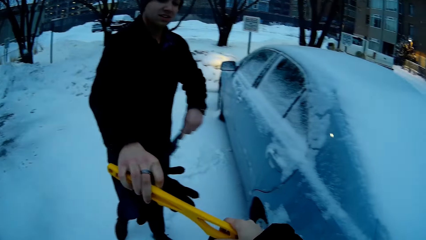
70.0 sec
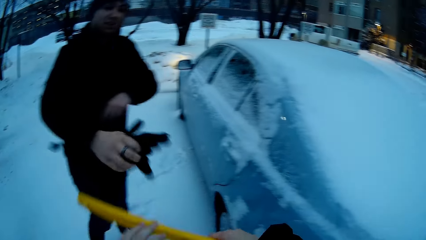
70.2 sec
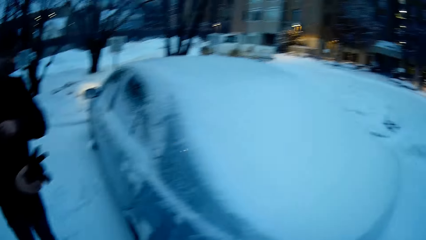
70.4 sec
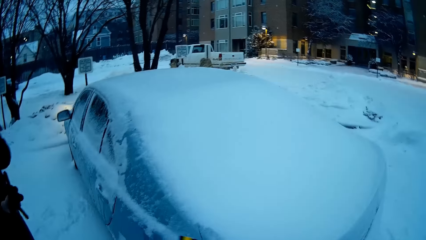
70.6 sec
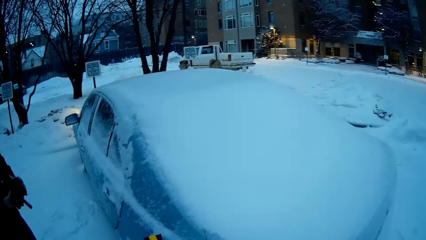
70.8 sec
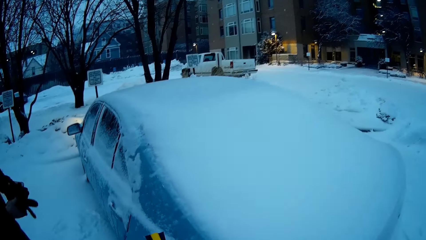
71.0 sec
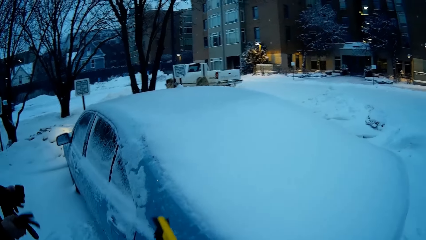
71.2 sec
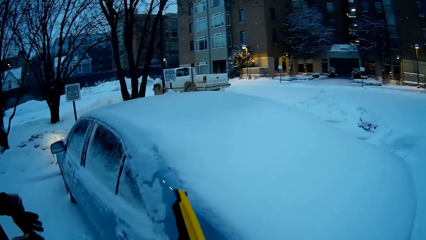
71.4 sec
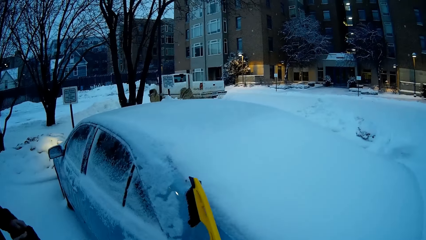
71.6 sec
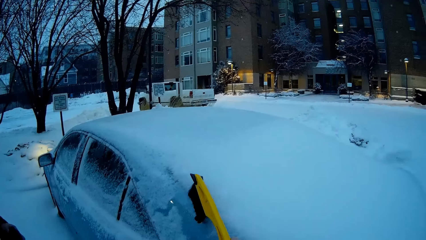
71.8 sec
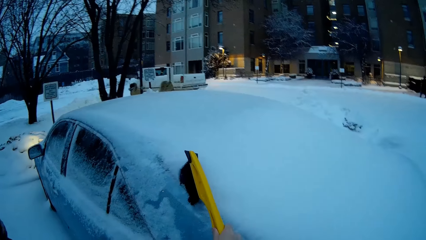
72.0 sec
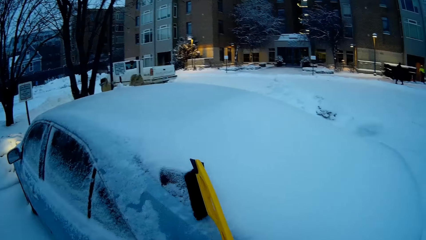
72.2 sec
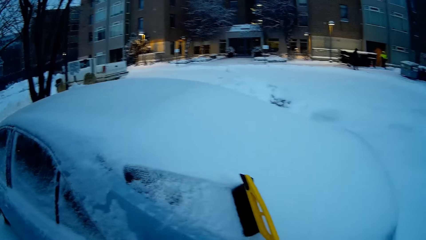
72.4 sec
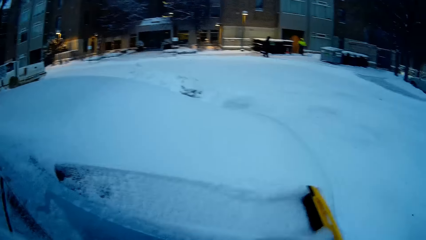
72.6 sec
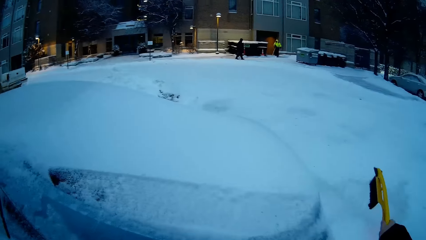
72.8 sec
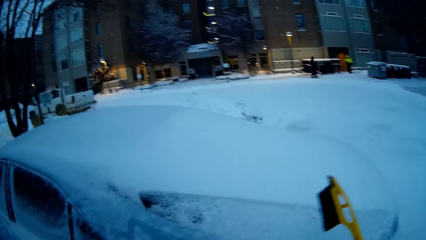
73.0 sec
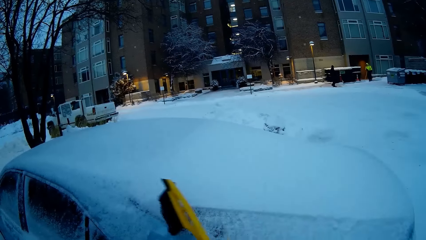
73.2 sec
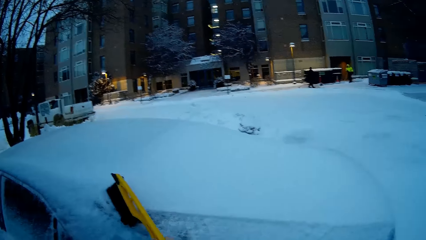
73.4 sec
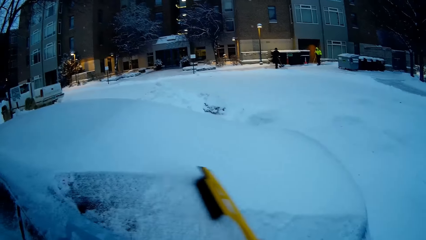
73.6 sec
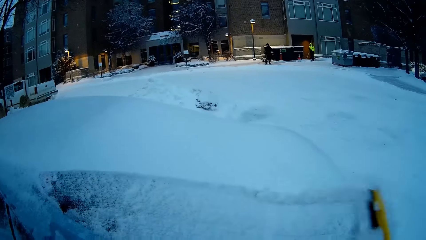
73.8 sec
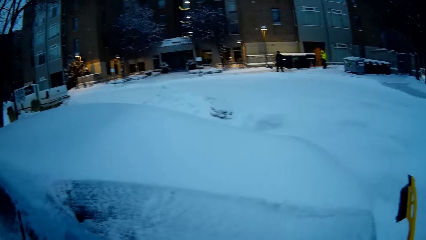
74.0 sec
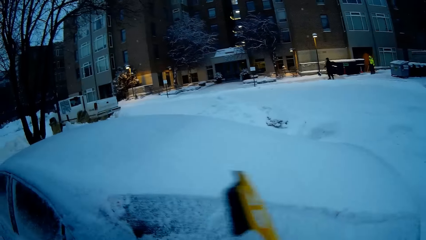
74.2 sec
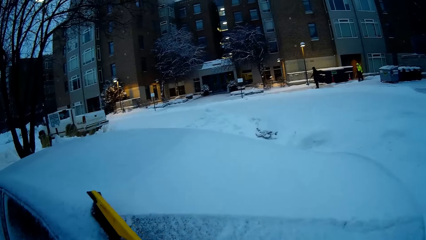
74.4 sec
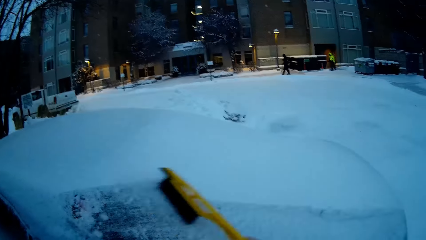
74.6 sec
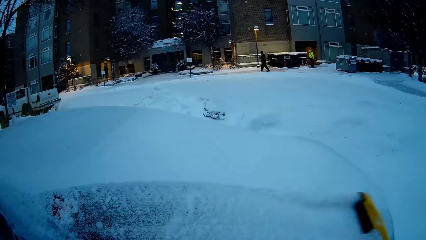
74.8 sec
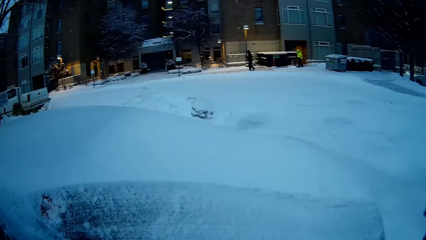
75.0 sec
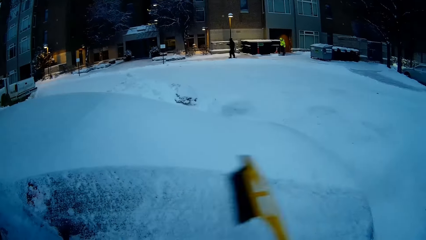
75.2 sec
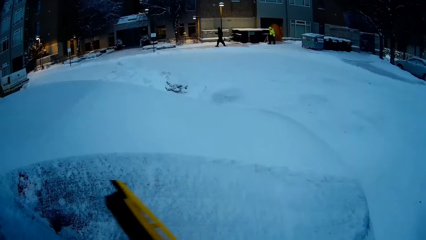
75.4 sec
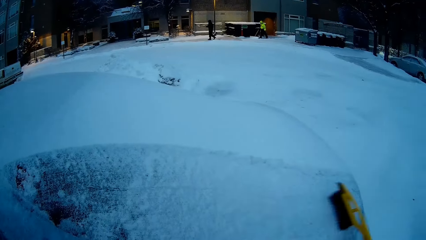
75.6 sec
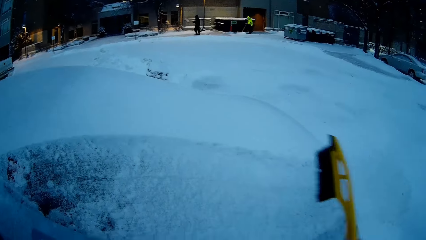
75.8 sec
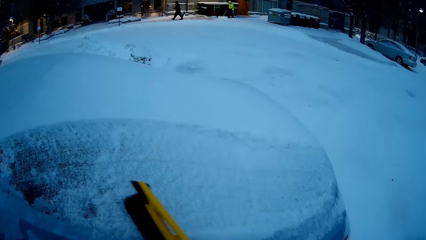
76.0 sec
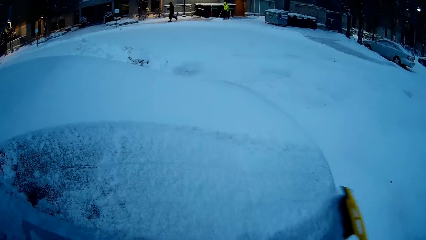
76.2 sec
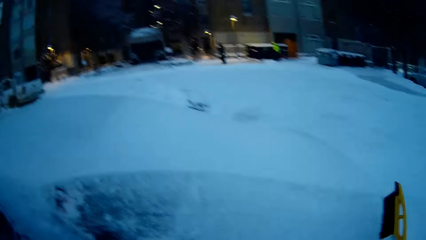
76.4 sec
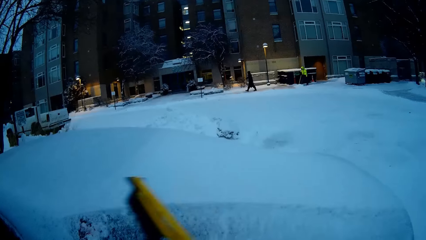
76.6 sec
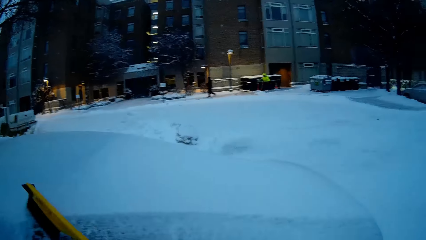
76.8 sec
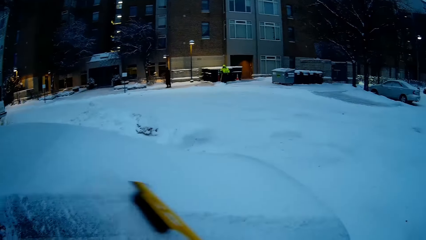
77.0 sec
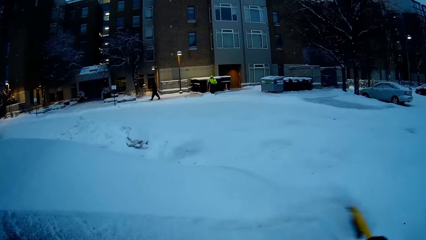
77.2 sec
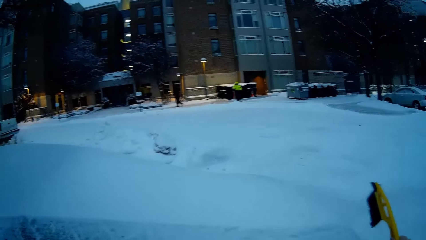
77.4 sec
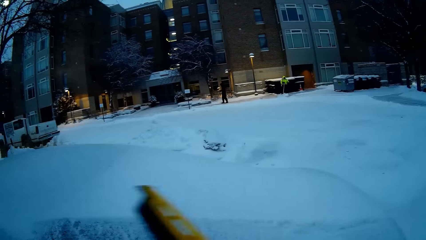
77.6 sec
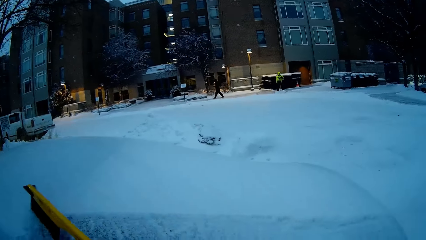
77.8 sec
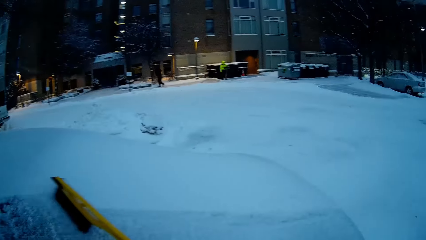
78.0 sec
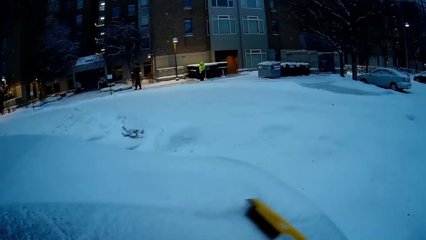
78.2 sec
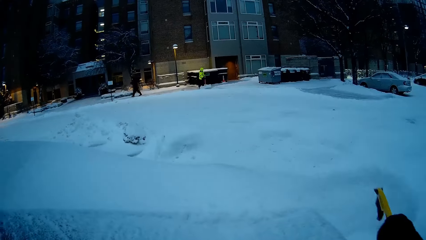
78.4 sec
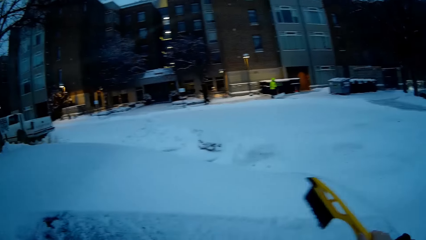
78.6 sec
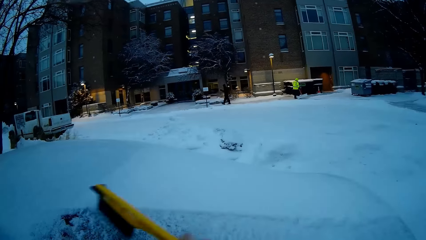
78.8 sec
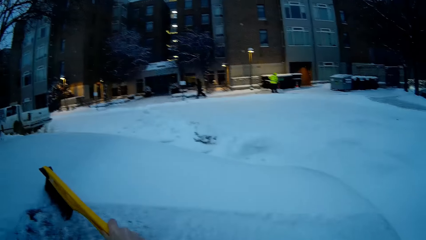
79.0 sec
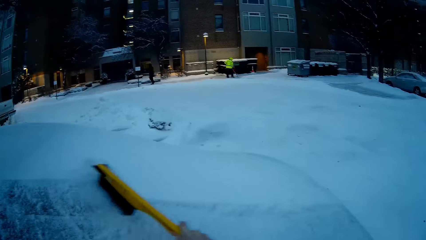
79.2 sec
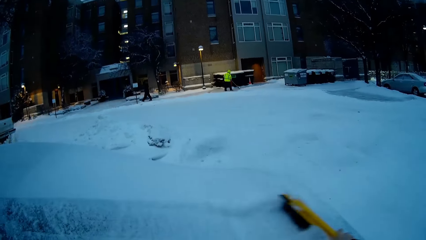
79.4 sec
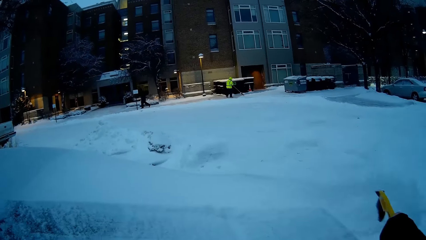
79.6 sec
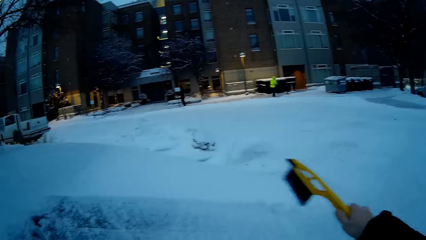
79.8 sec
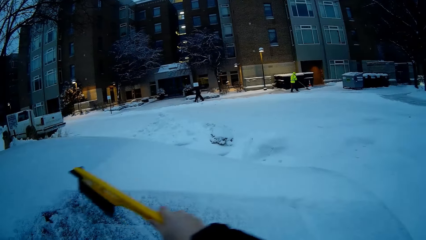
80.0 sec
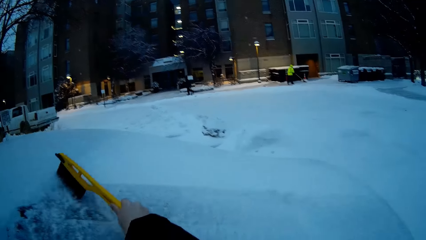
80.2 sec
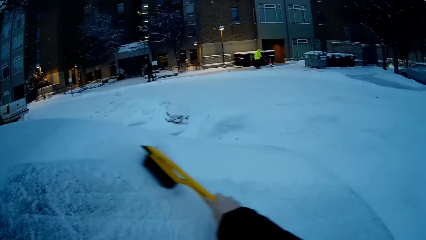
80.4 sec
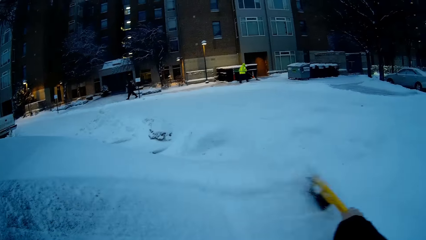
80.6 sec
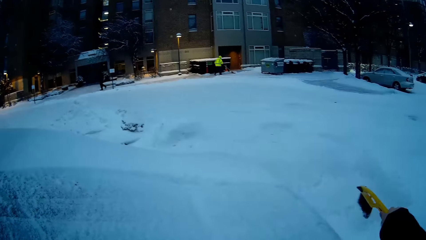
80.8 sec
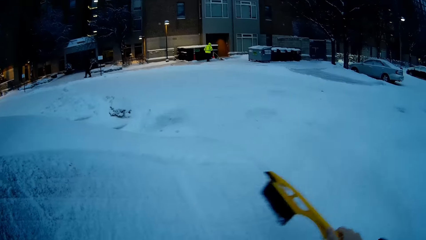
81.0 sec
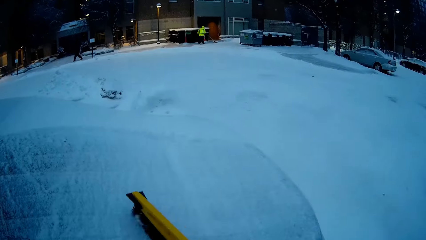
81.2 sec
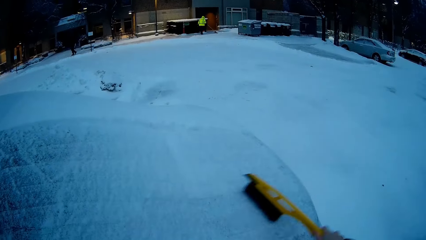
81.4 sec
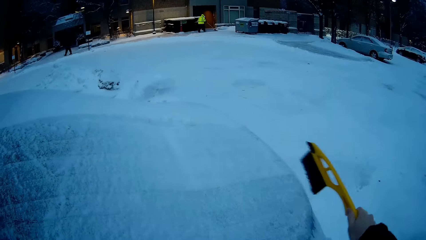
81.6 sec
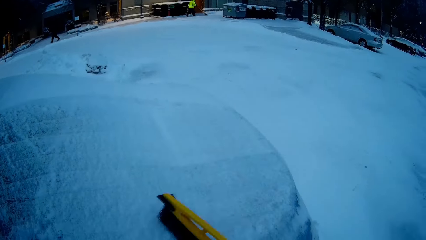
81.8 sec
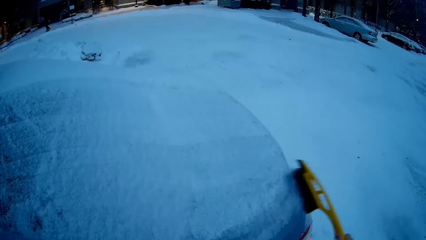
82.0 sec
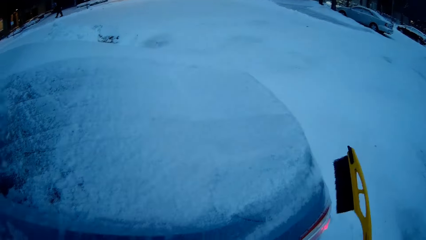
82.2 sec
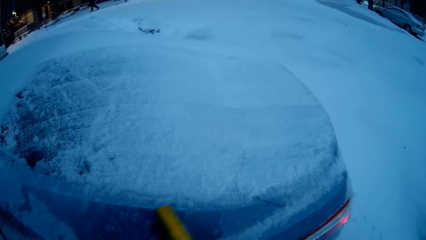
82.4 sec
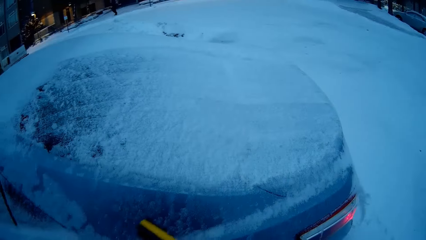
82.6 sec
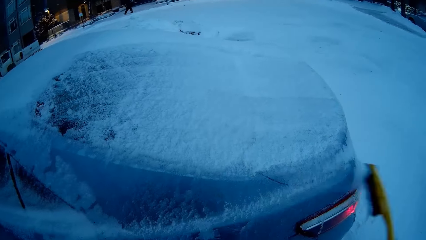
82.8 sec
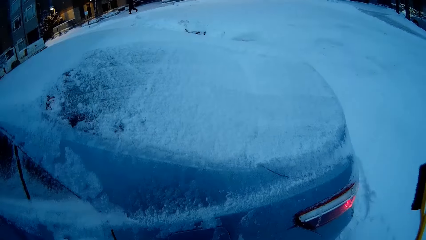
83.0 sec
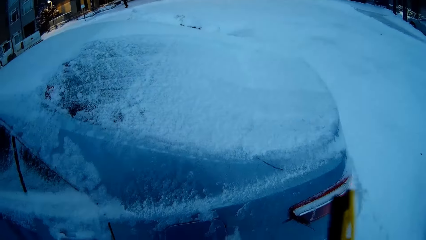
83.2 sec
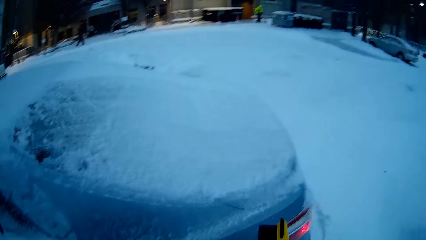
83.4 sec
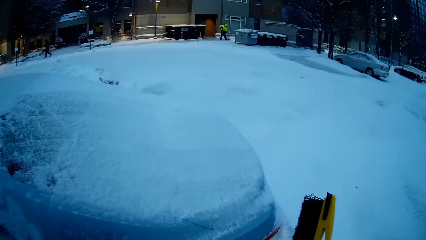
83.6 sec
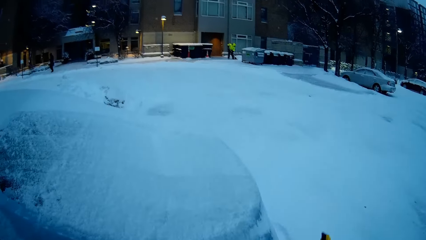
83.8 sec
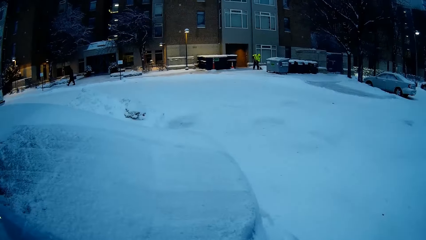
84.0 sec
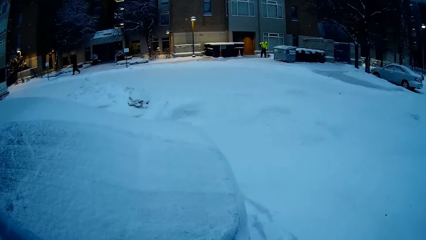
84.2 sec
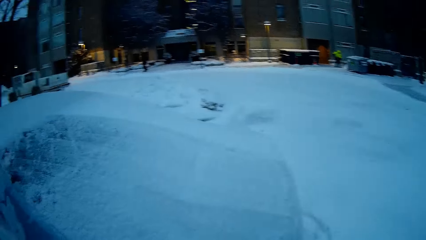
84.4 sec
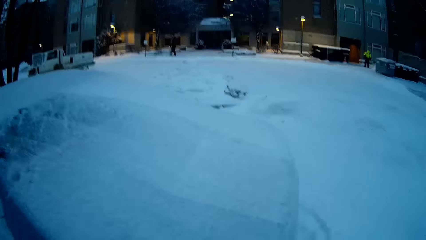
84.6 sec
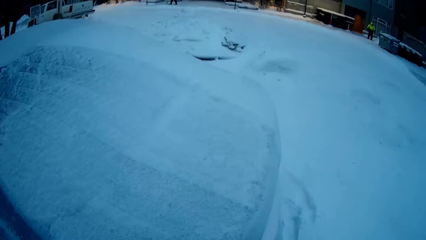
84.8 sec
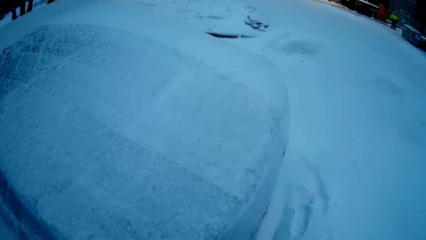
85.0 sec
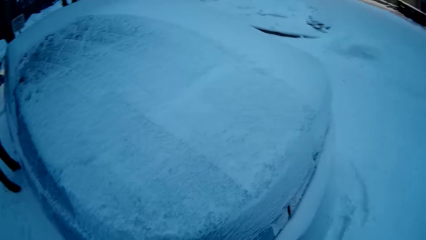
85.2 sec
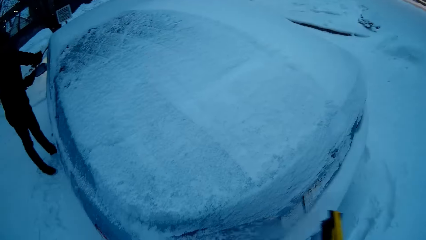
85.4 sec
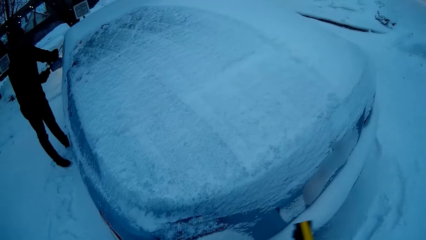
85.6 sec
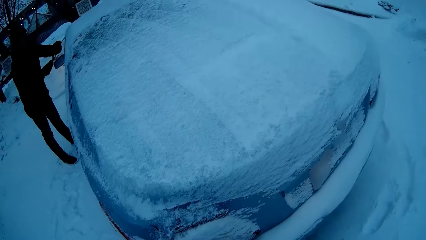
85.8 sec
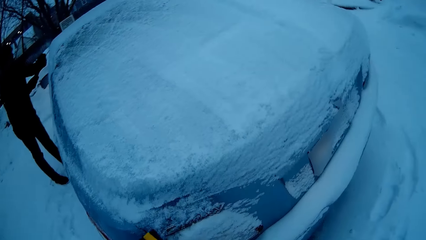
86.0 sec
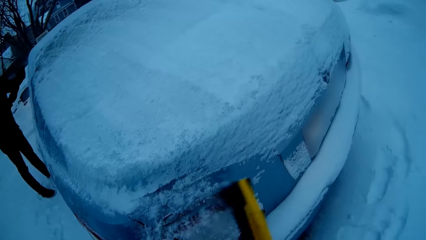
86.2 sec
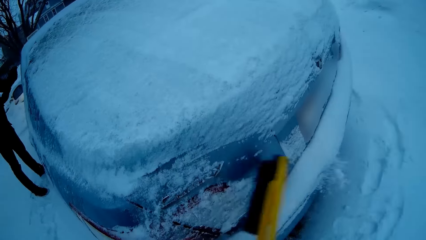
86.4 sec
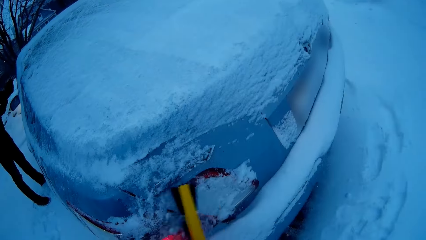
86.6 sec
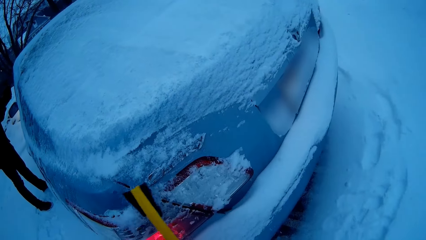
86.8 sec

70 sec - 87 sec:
The person gives the camera wearer the scrubbing brush. The person puts on hand gloves. The camera wearer scrubs off the iceberg from the car body with the brush. They scrub off icebergs from the car body with the brush. The person scrubs off icebergs from the car body with the brush.
